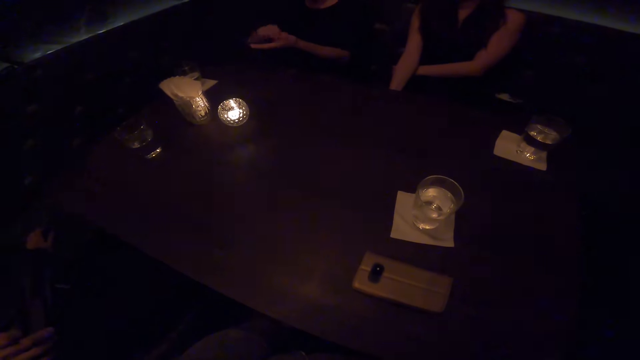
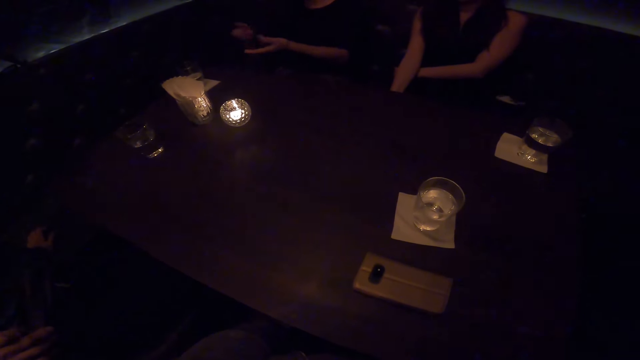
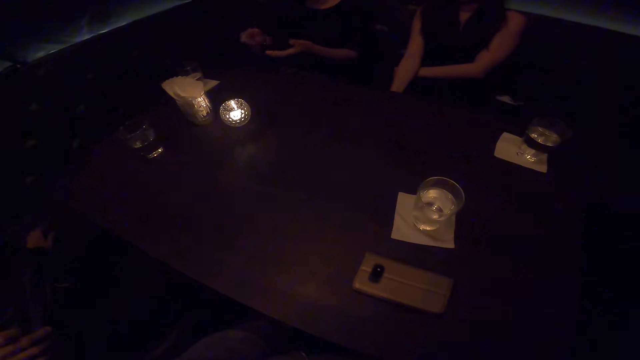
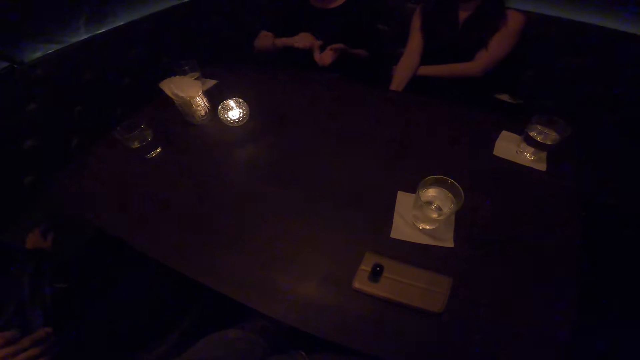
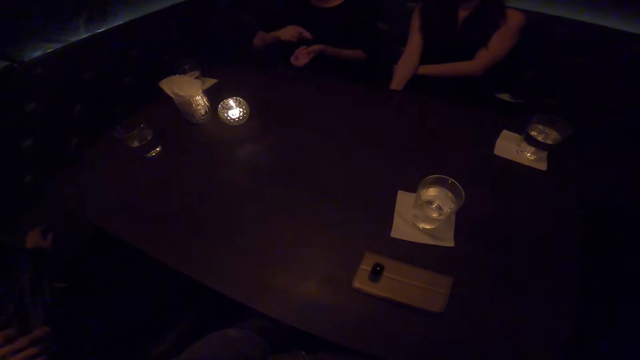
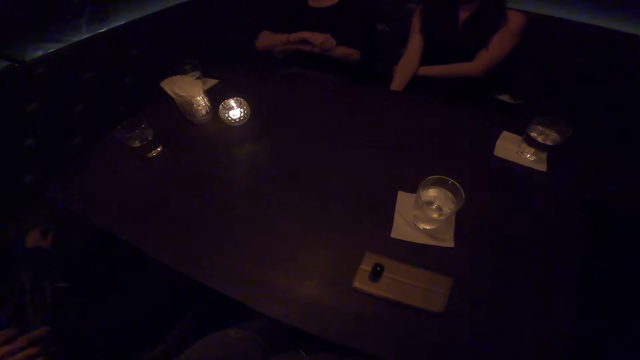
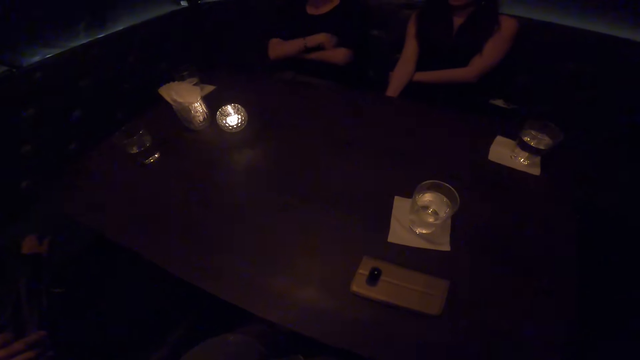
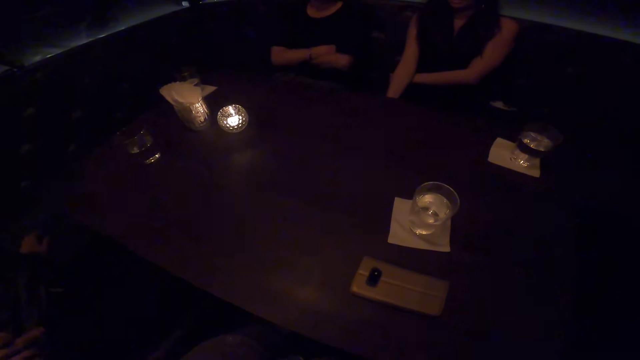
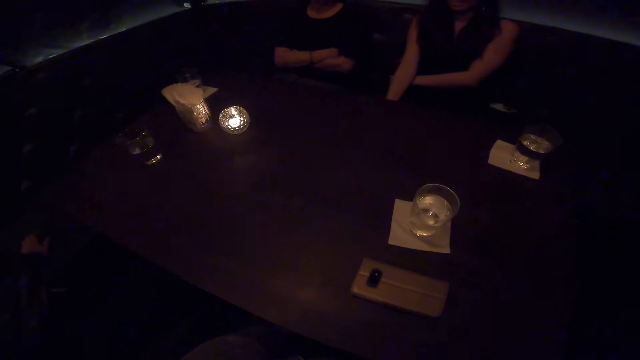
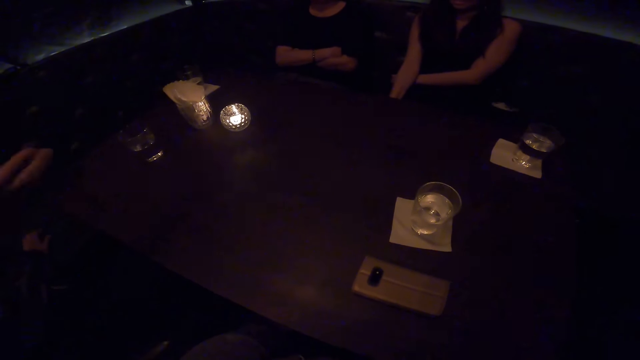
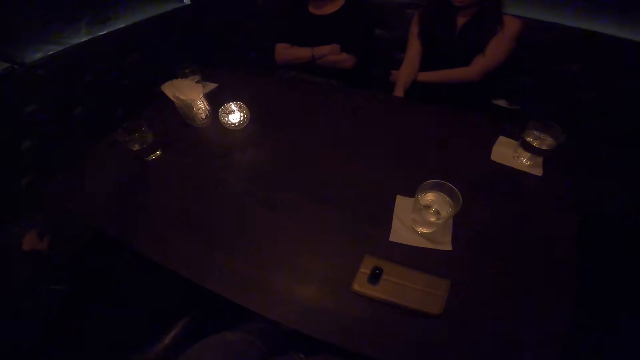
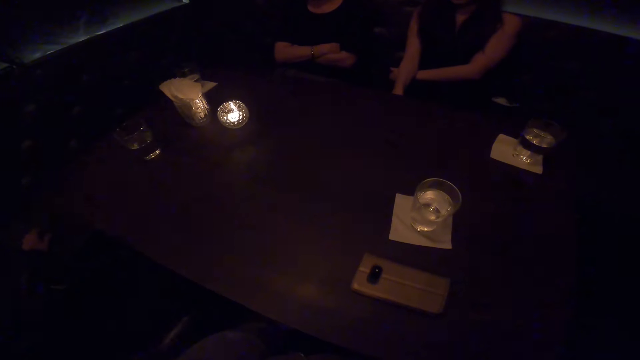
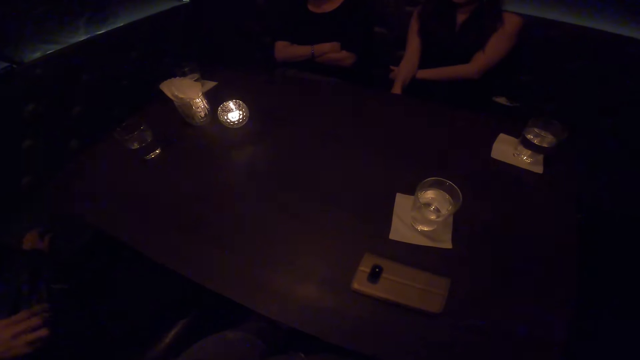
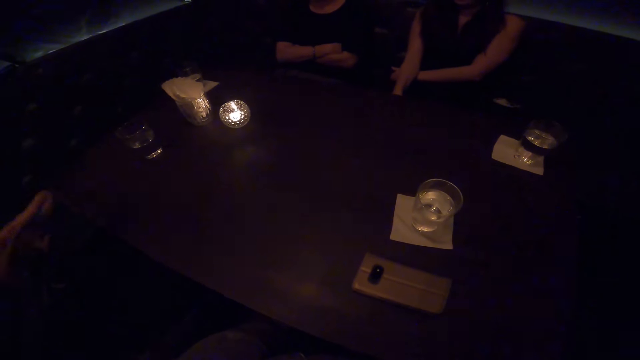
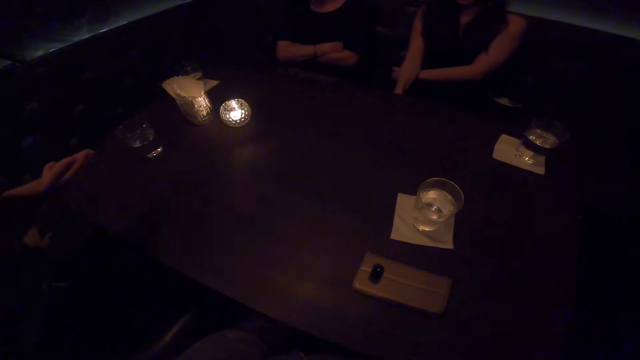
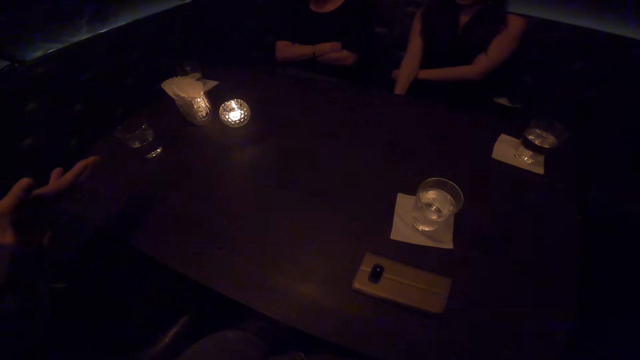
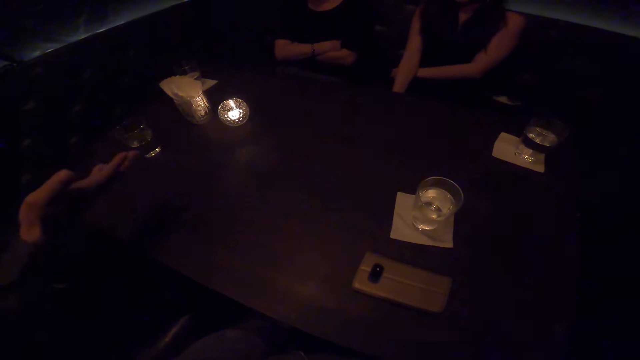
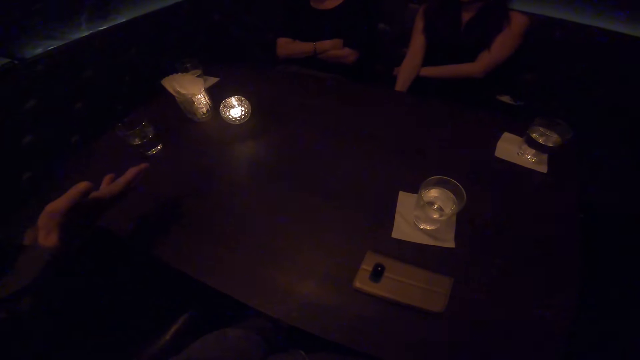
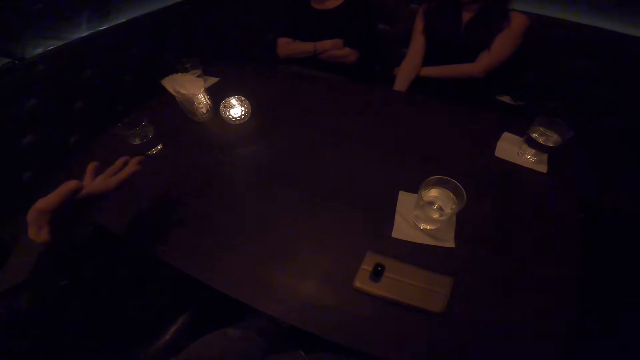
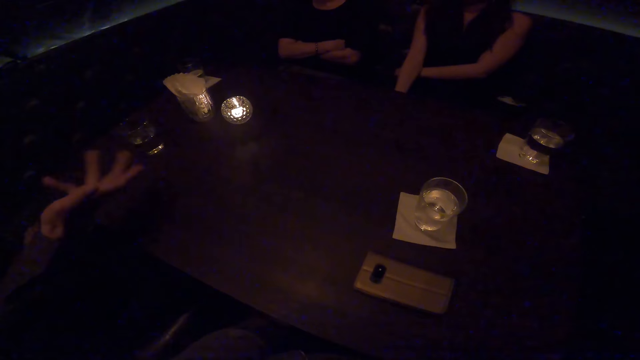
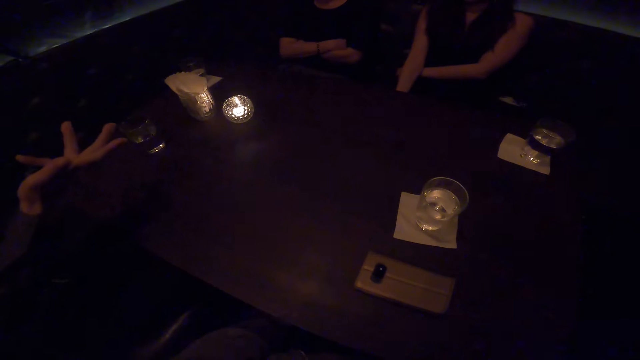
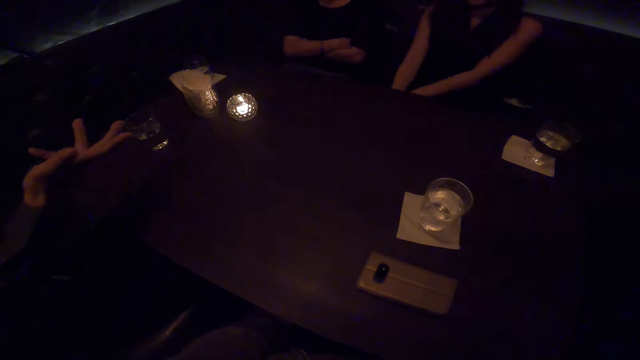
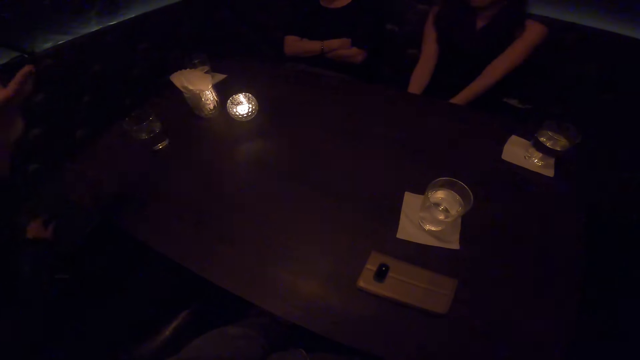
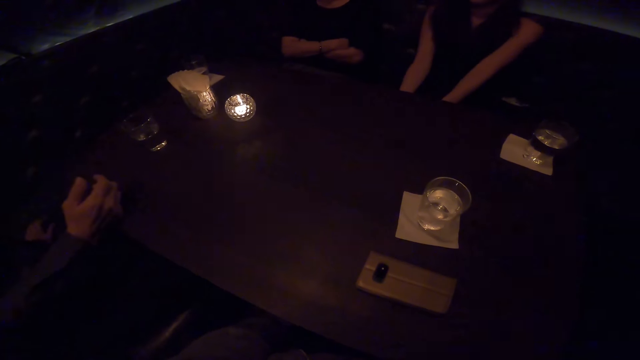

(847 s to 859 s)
A person talks to another person.

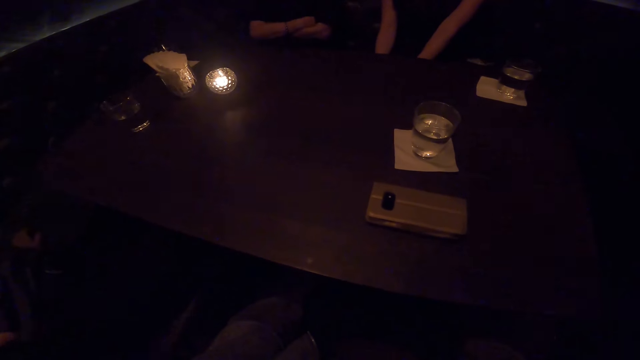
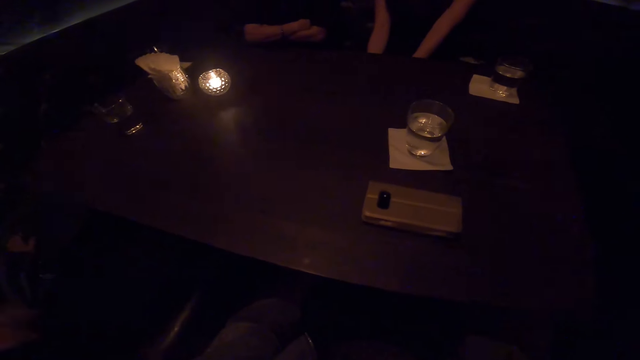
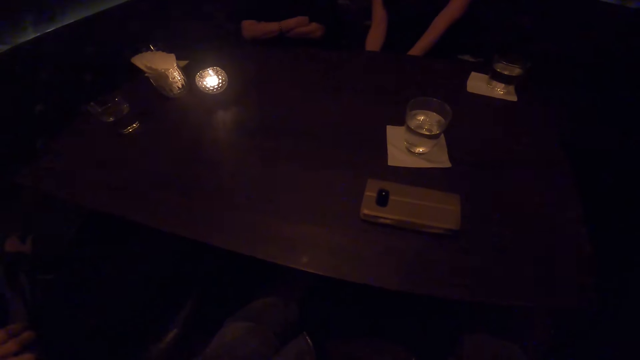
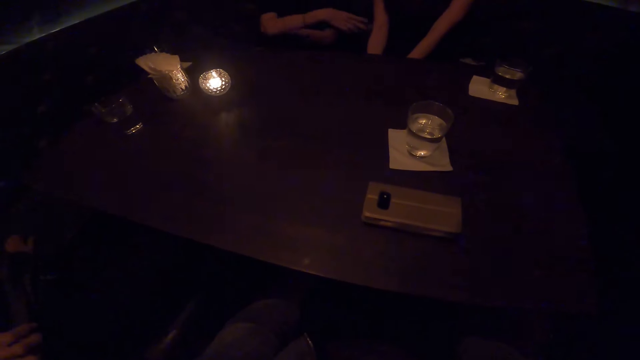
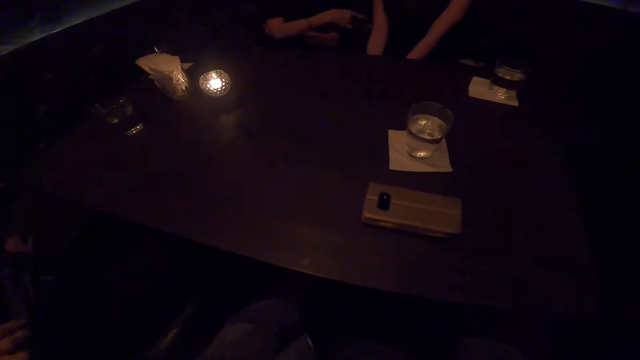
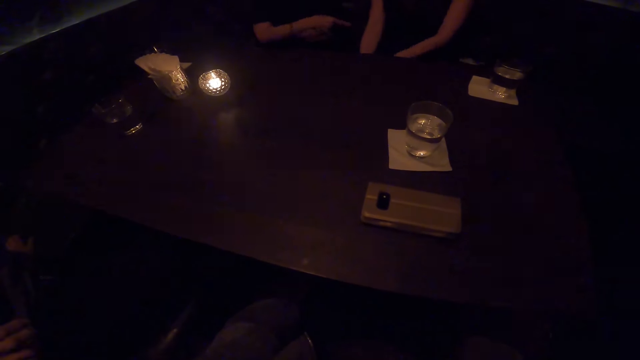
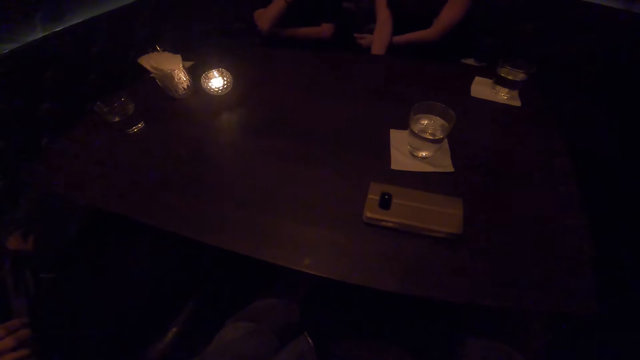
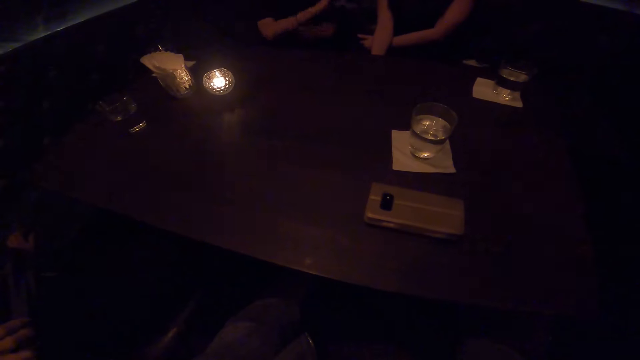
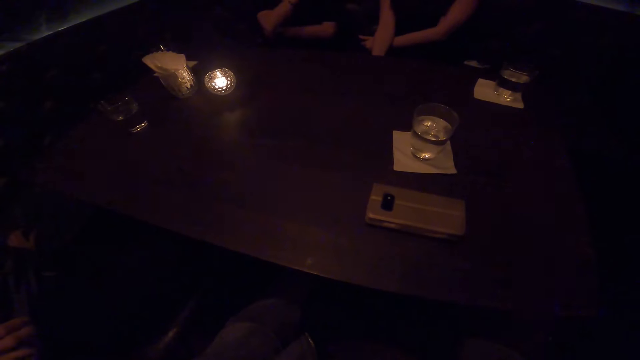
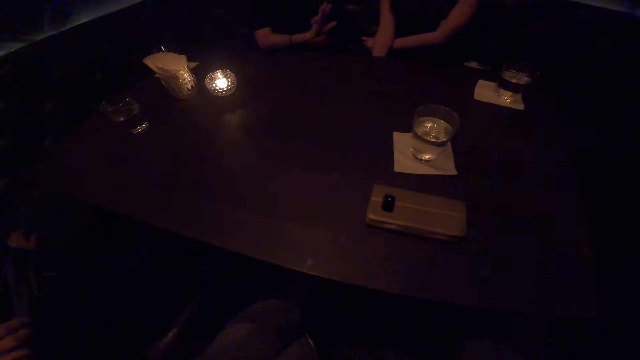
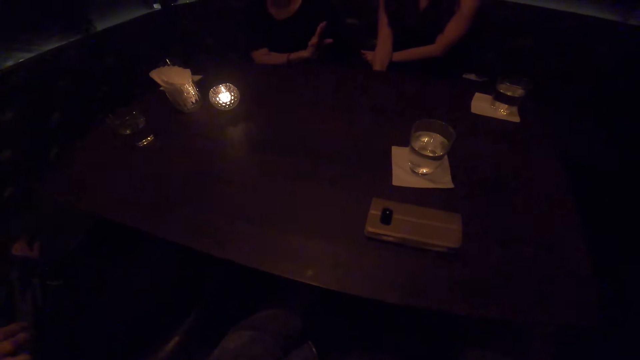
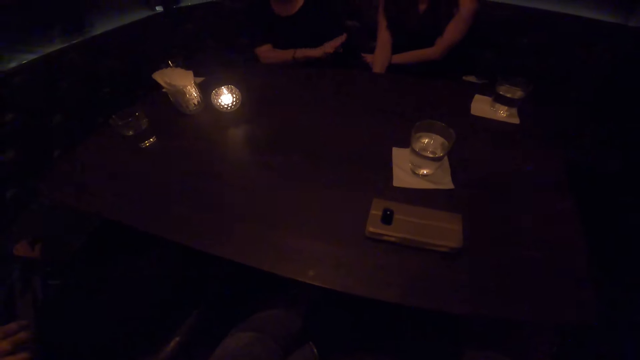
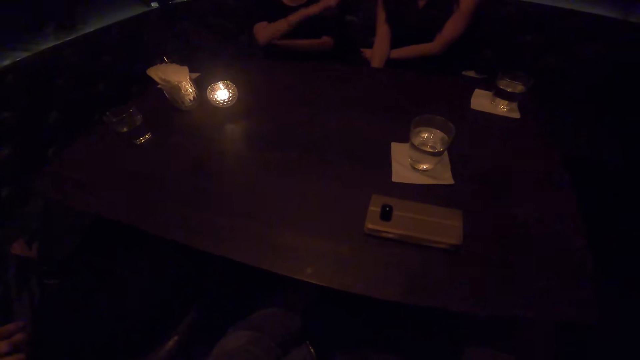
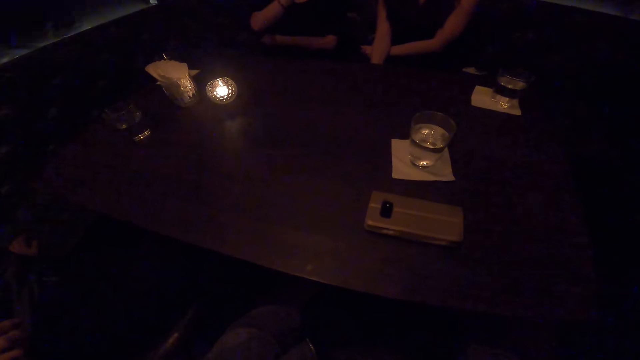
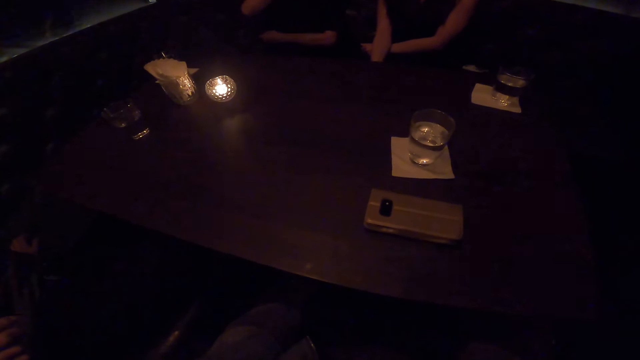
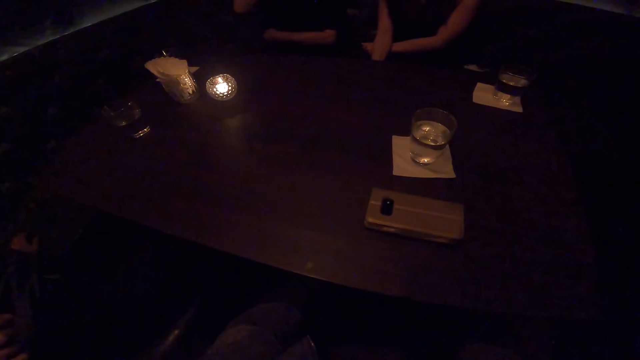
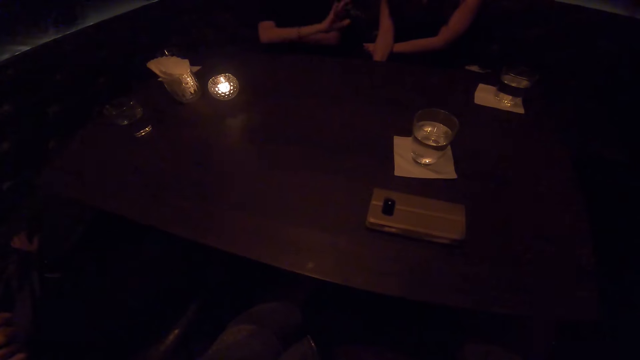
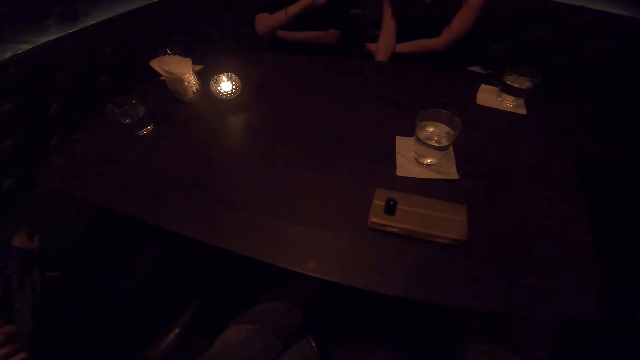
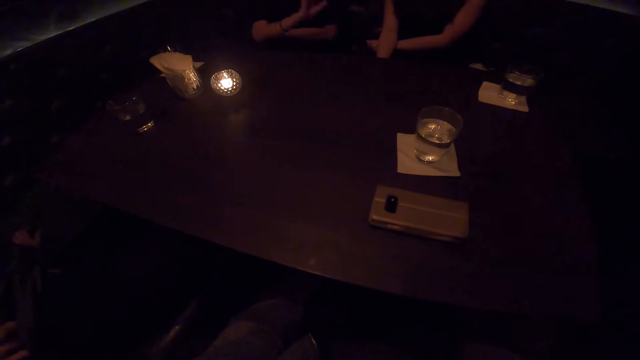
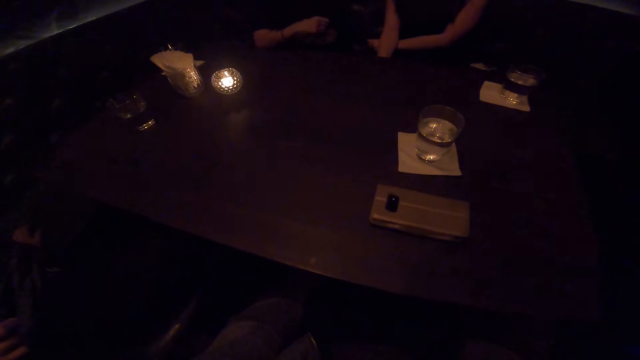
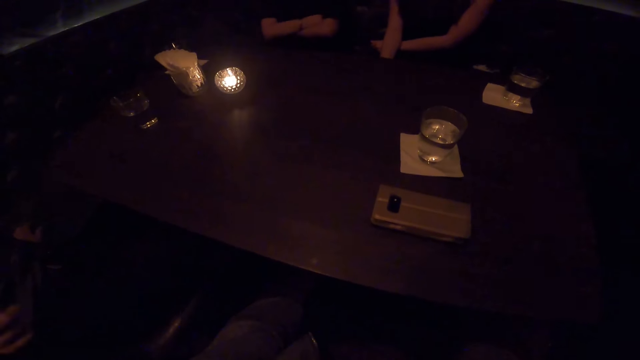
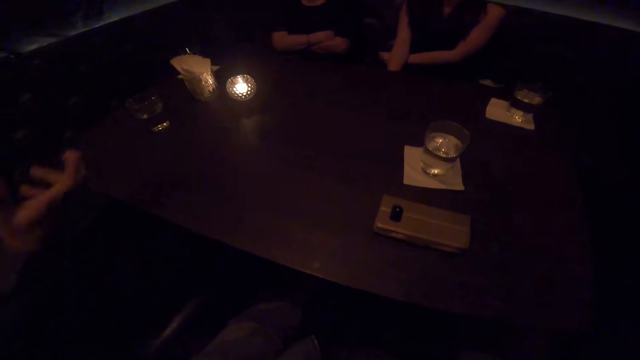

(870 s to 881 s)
A person talks to another person.
